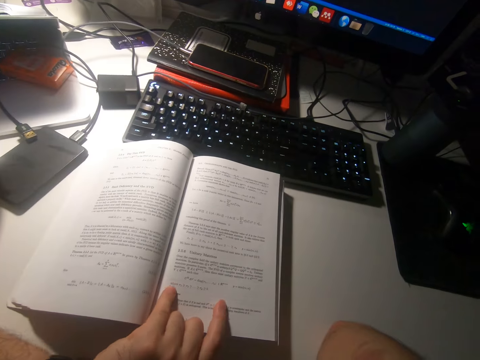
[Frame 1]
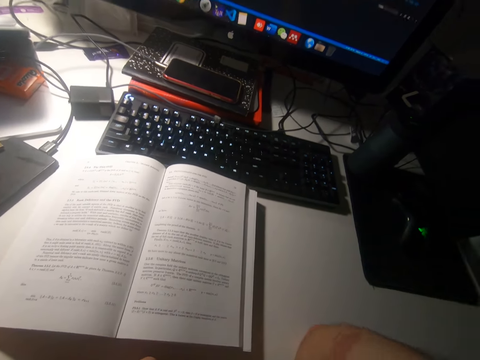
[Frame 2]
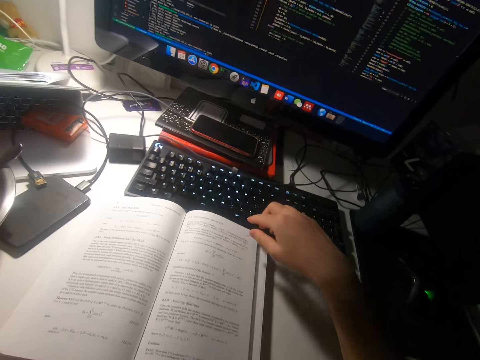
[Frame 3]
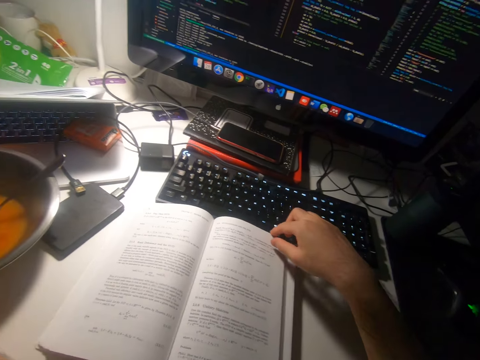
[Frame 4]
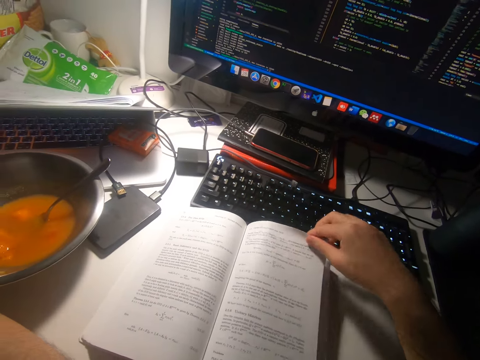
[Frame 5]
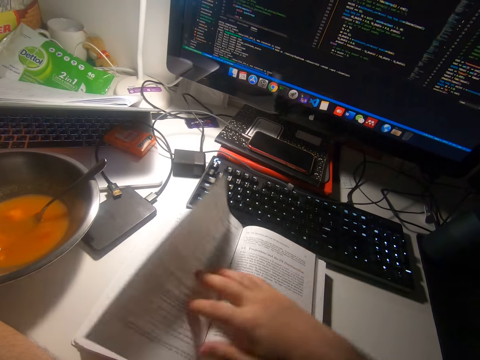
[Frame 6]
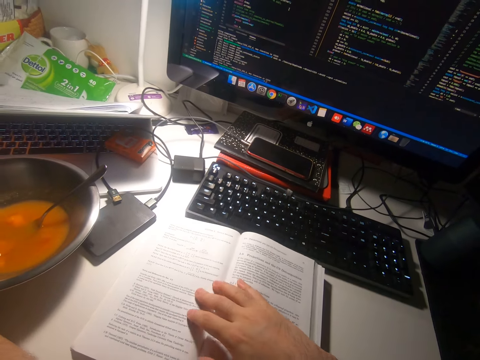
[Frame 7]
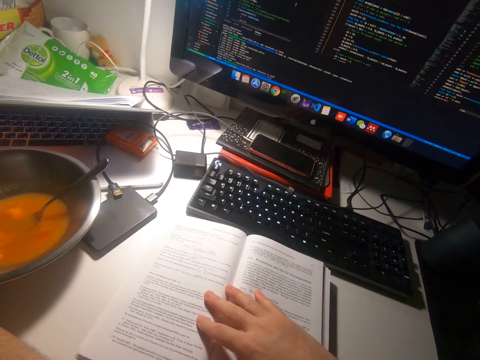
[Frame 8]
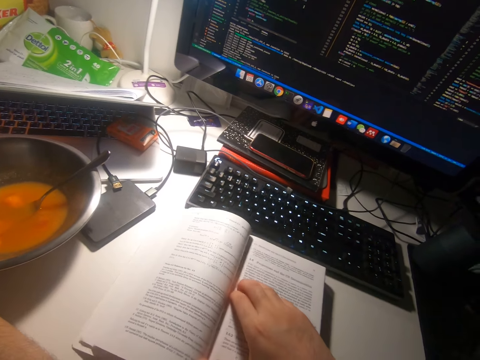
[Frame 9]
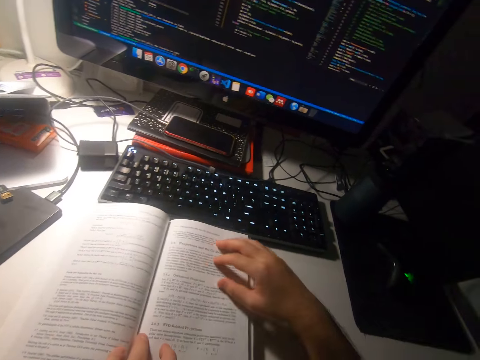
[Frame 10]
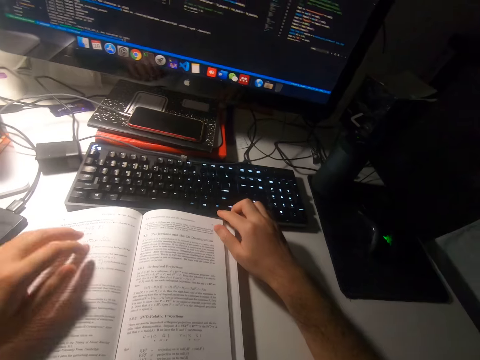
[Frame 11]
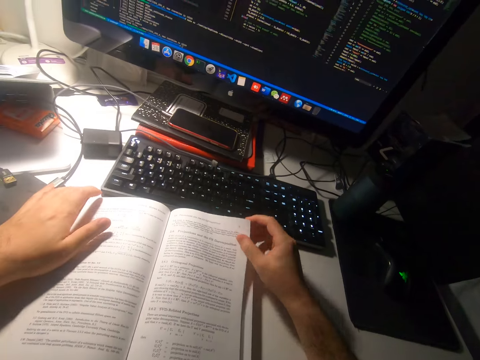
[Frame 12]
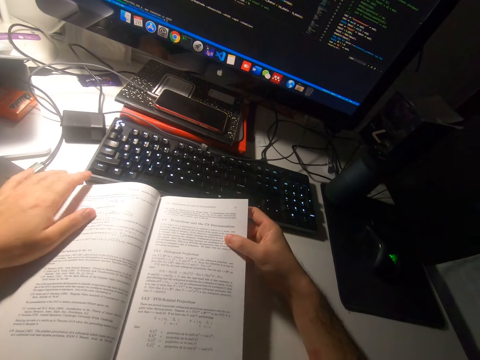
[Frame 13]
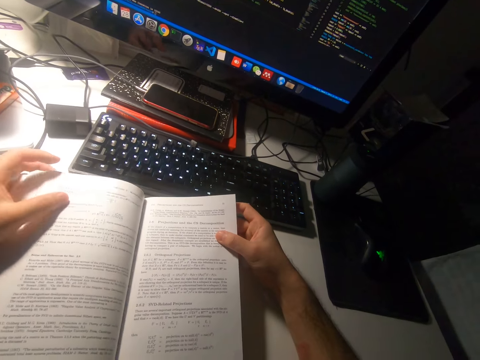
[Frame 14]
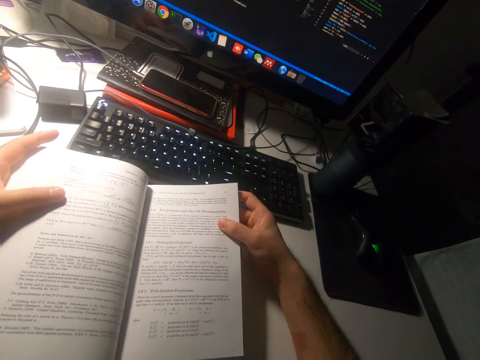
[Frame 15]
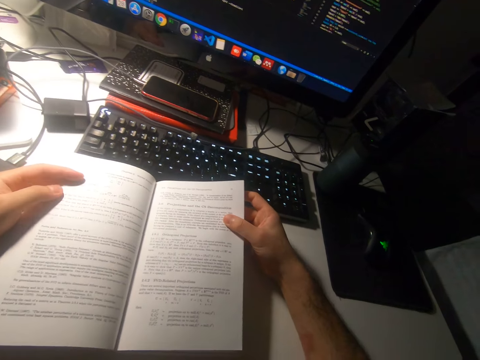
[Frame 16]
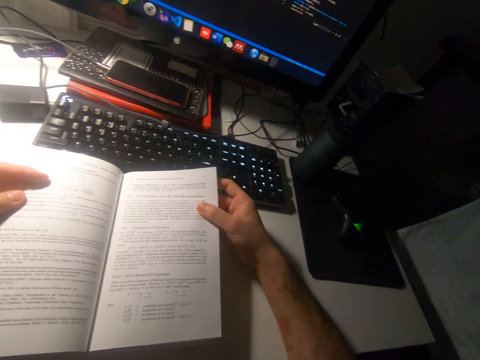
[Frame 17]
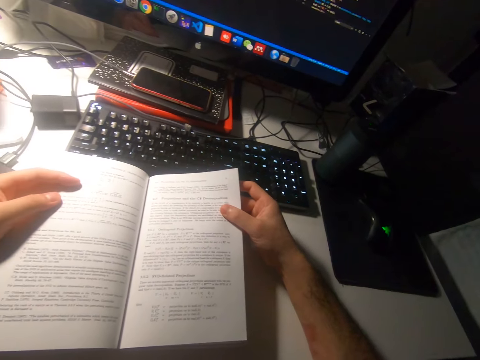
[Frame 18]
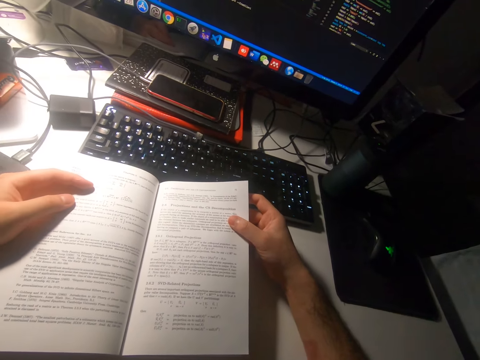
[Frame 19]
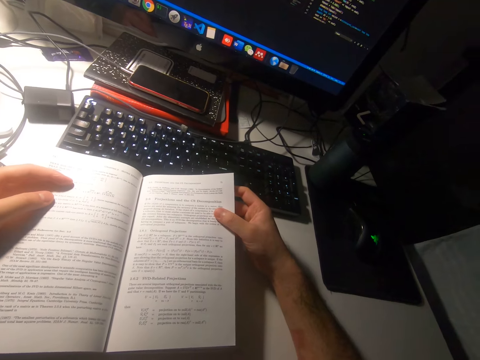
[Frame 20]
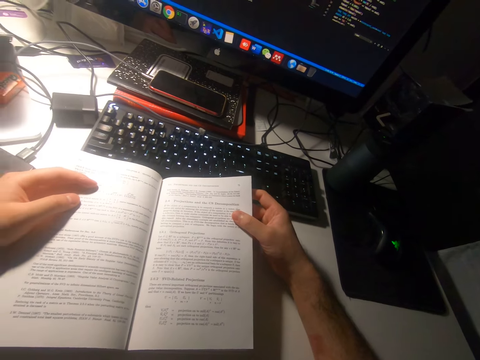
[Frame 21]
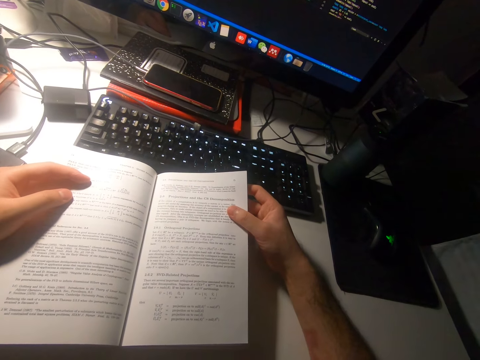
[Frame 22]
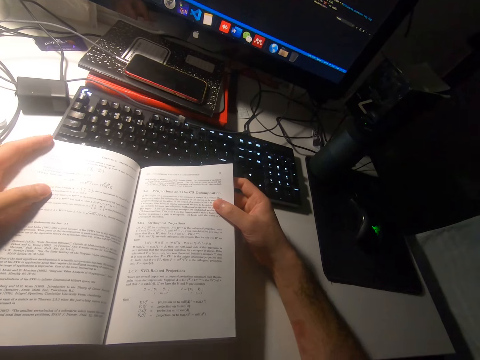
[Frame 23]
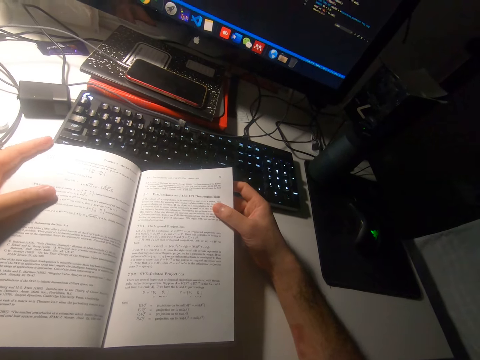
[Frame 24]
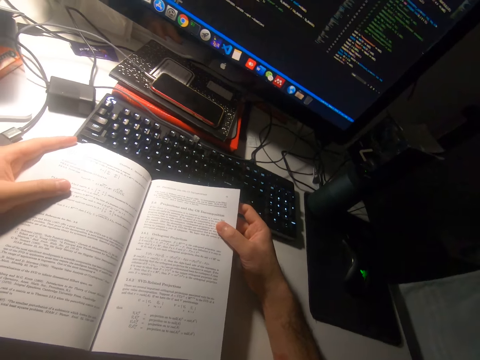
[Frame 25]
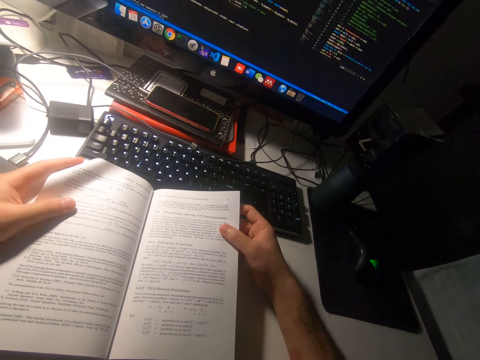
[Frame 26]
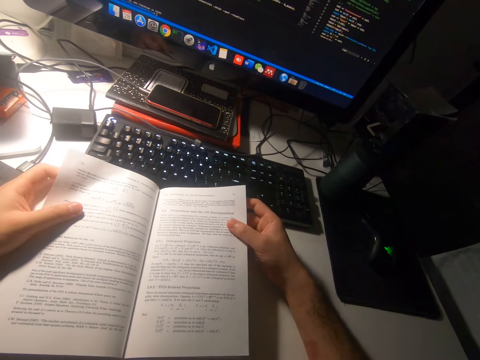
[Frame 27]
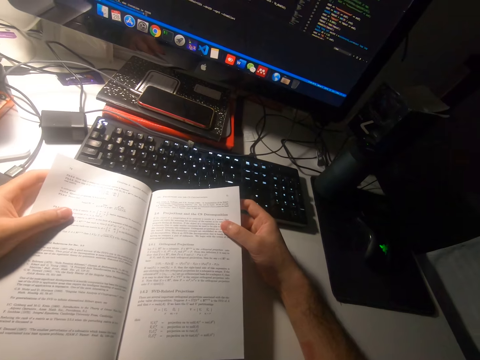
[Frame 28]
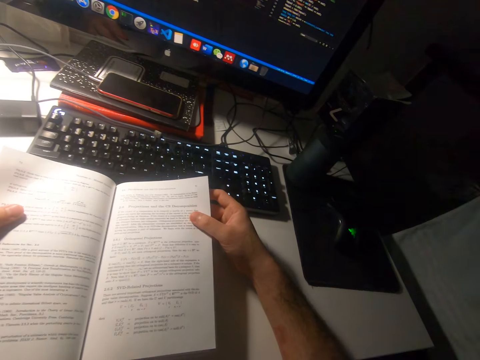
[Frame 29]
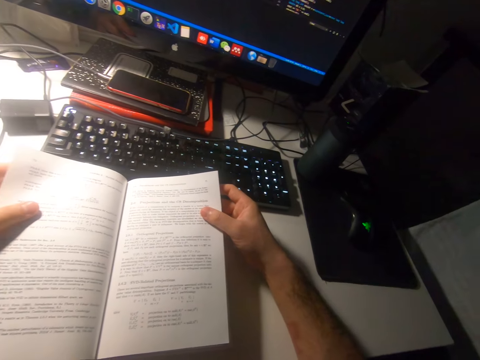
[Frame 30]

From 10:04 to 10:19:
The camera wearer turns to the next page of the book with his right hand. He puts his right hand on the book. He reads the book. He holds the book with his left hand. He holds a leaf of the book with his right hand. He reads the book.

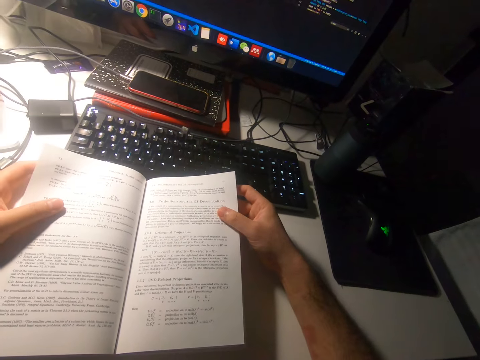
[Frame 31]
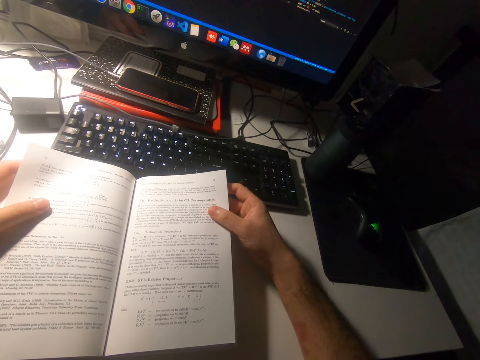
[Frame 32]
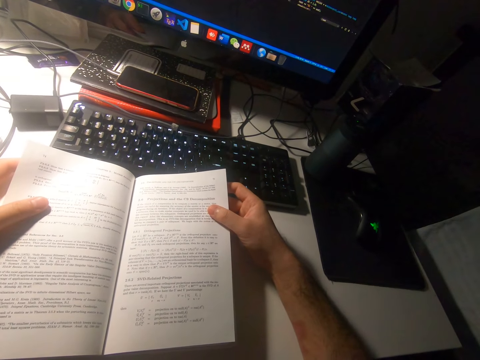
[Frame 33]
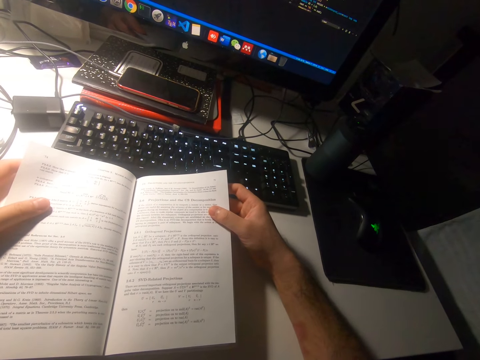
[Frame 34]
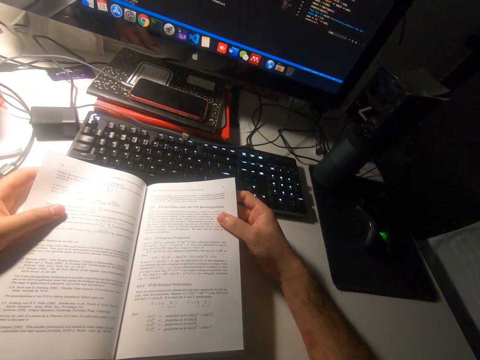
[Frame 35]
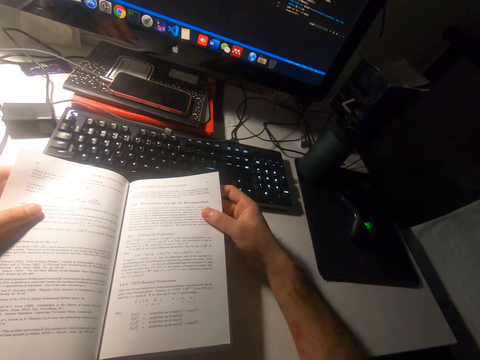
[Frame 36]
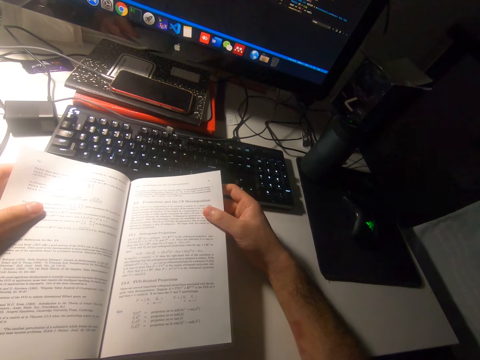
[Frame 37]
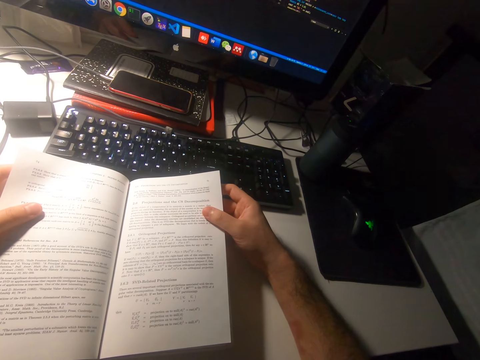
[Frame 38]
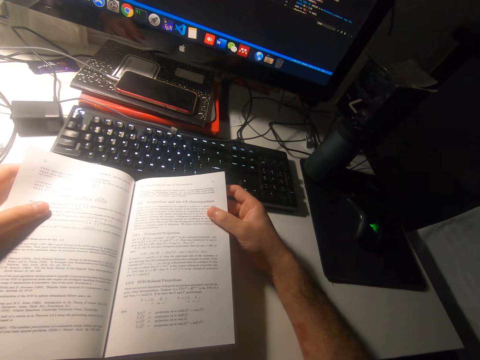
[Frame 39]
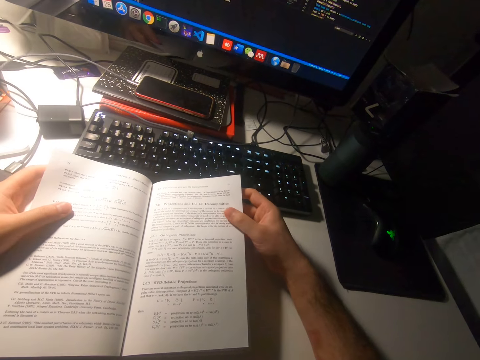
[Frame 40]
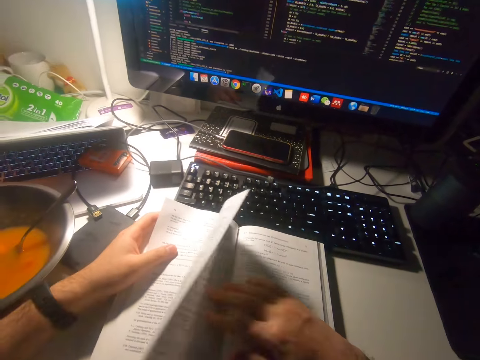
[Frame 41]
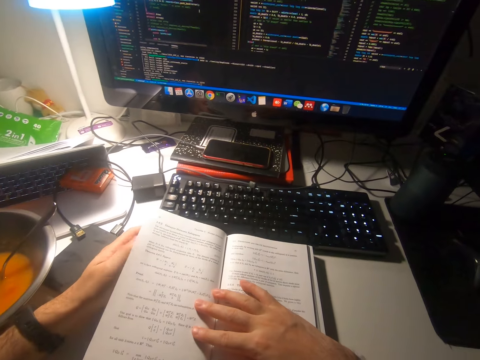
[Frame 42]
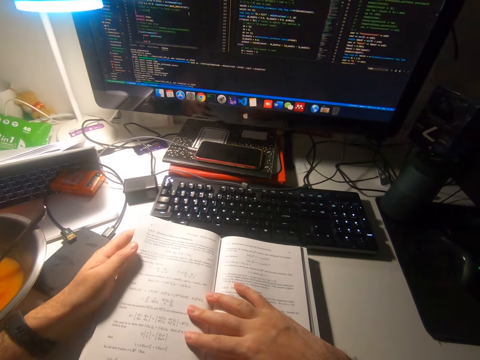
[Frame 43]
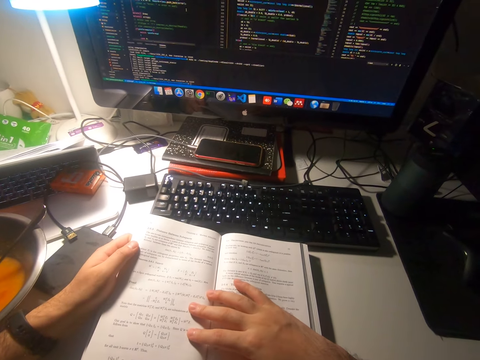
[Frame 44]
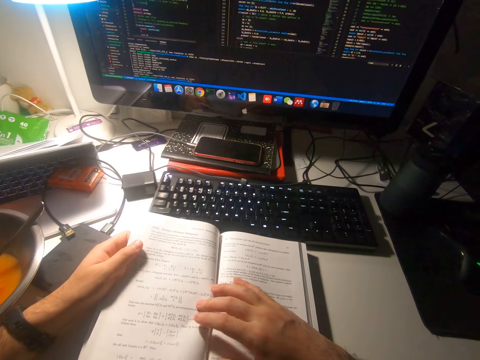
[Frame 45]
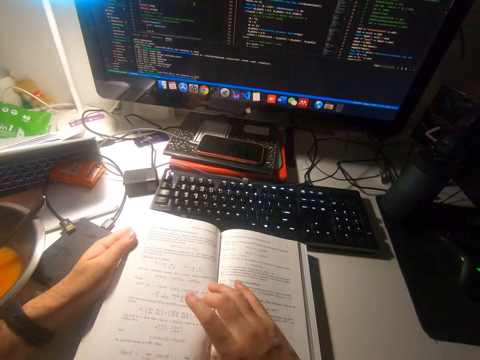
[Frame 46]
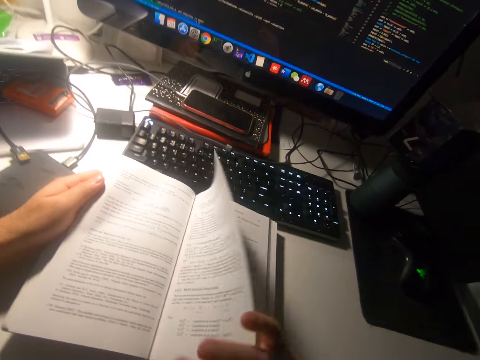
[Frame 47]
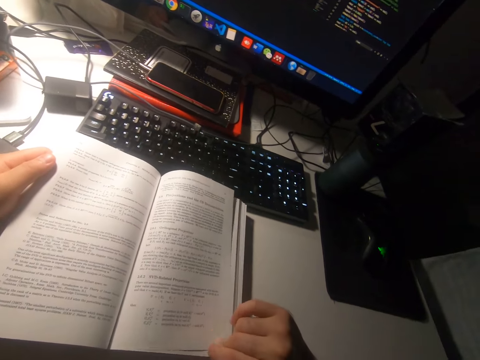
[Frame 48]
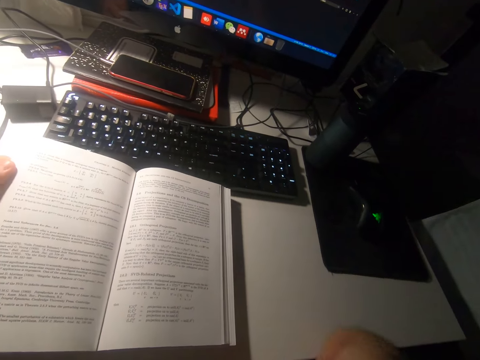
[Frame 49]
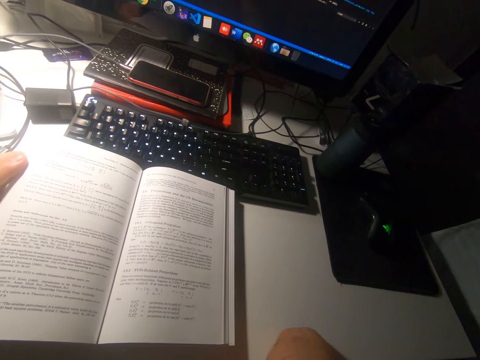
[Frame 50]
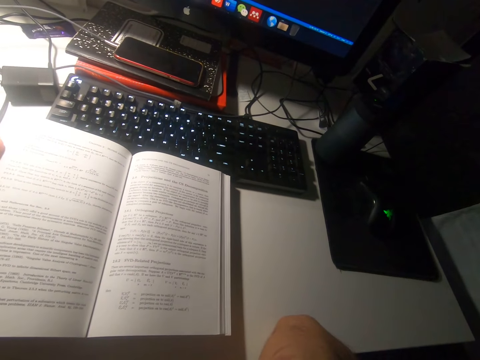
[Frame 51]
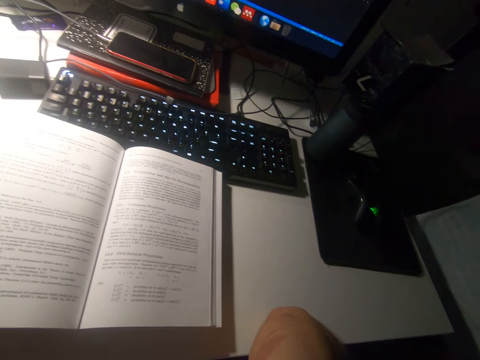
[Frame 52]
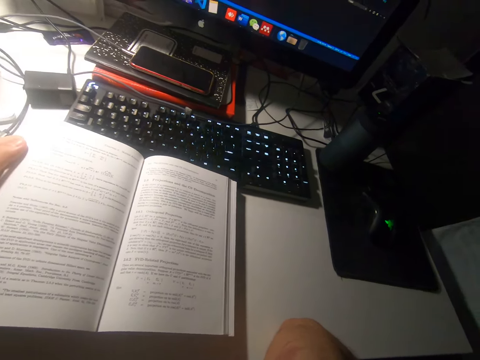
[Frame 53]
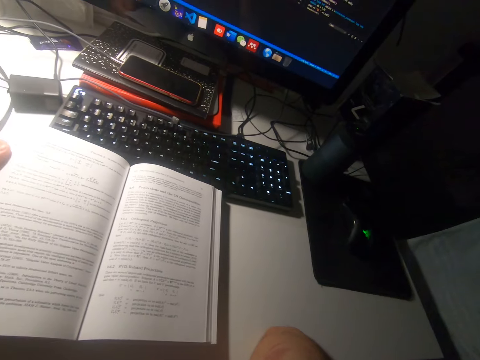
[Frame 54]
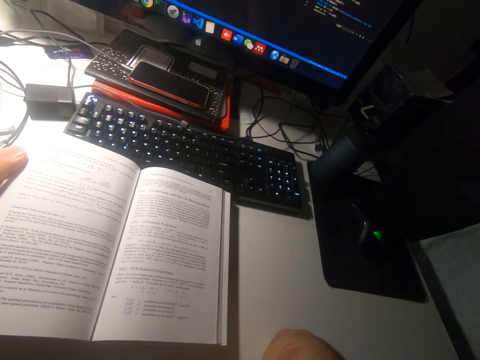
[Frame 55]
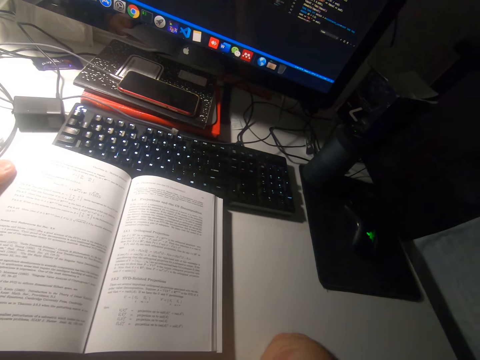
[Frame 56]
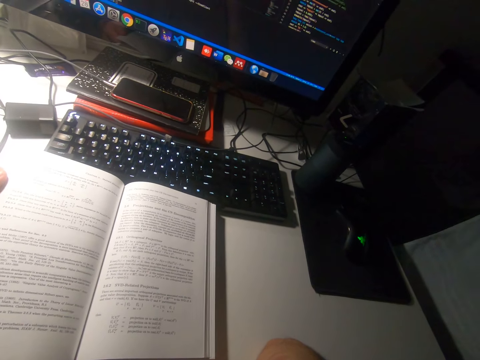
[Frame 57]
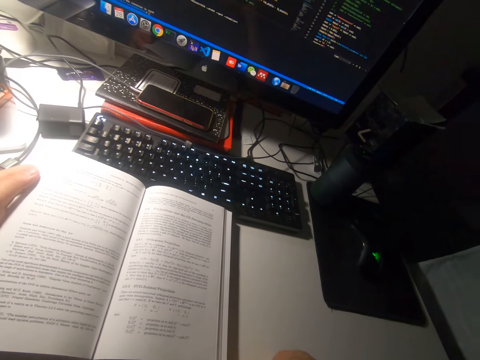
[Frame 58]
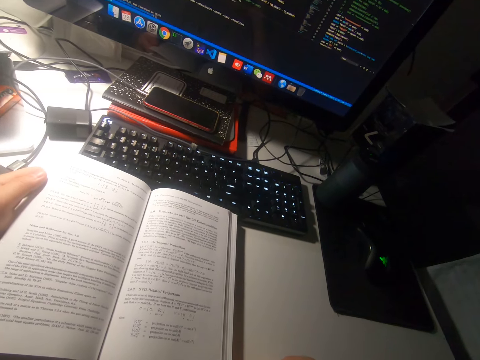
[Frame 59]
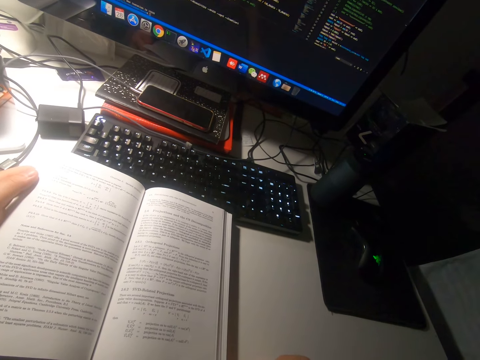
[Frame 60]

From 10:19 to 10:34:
The camera wearer turns to the next page of the book. They read the book. They flip to the previous page of the book. They read the book.
